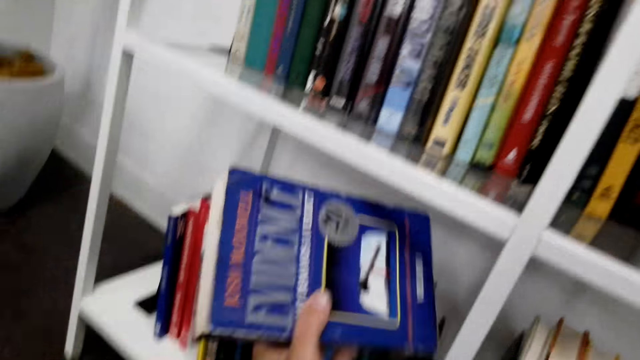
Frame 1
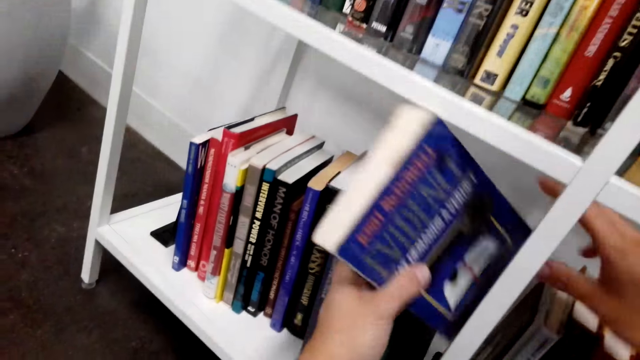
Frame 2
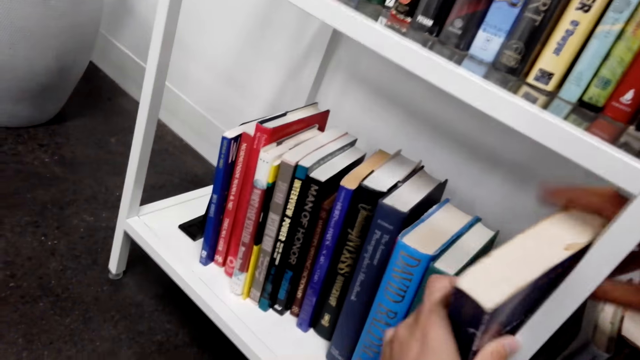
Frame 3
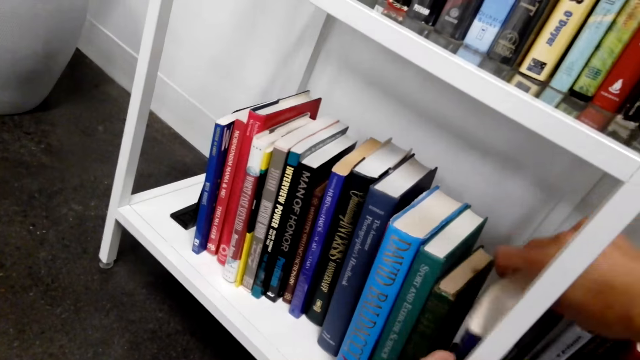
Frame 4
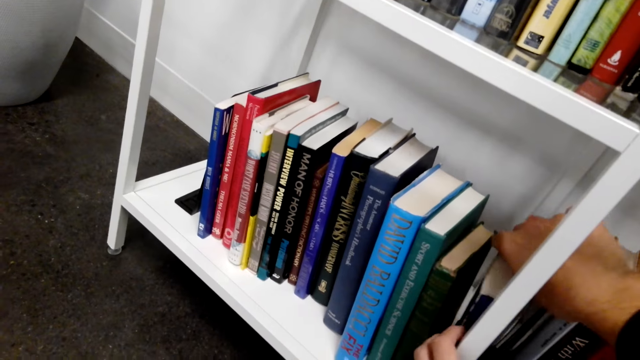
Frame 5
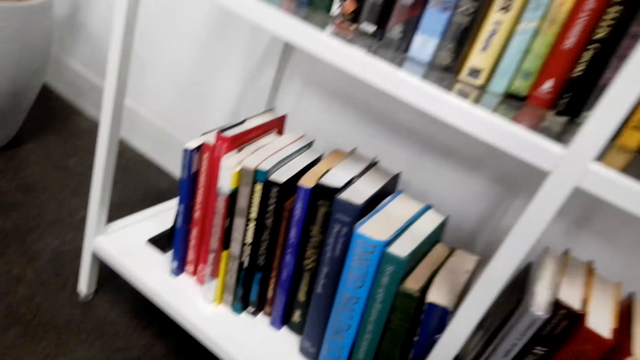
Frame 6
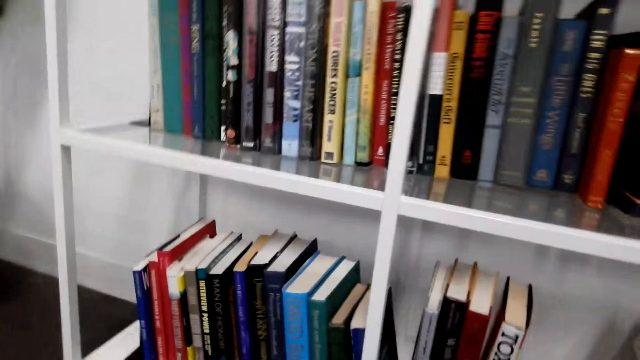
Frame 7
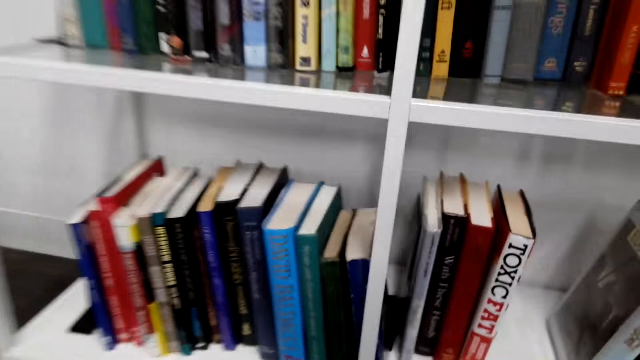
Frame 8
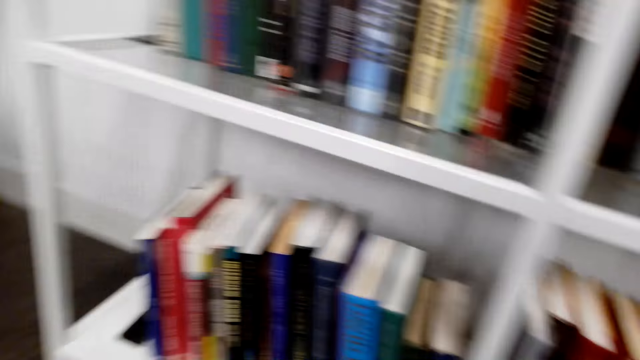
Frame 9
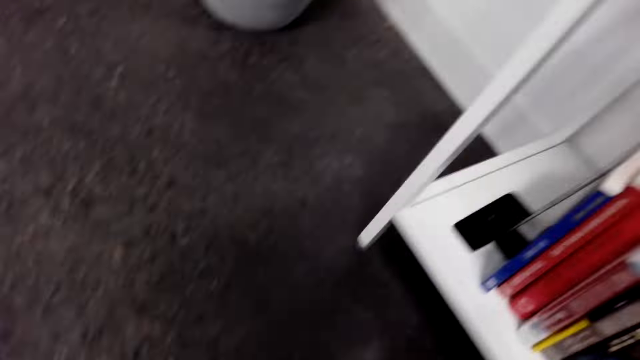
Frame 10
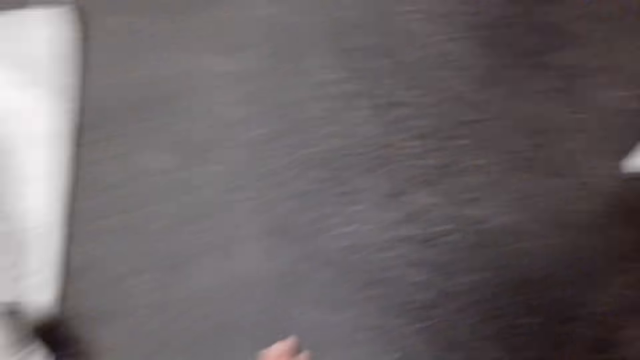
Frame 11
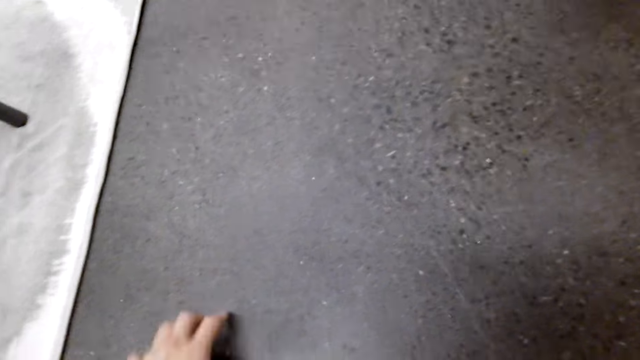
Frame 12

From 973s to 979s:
The camera wearer puts the book in the shelf. They pick up something on the floor.

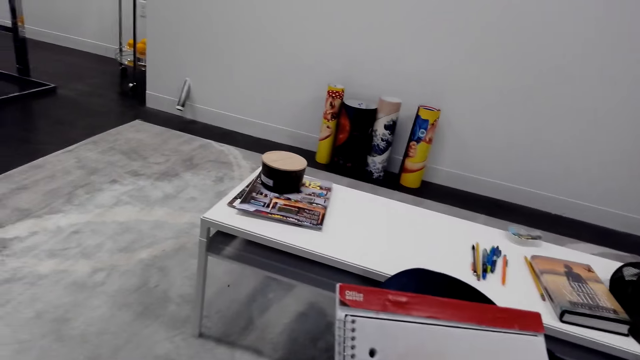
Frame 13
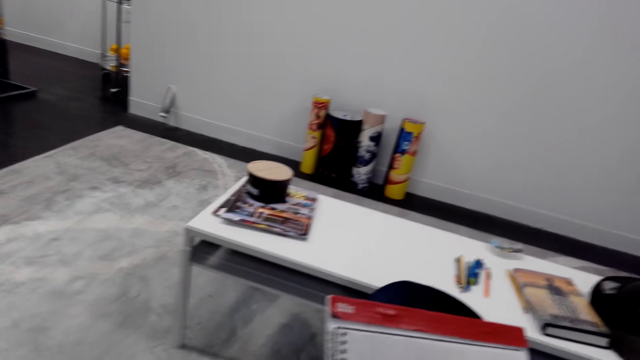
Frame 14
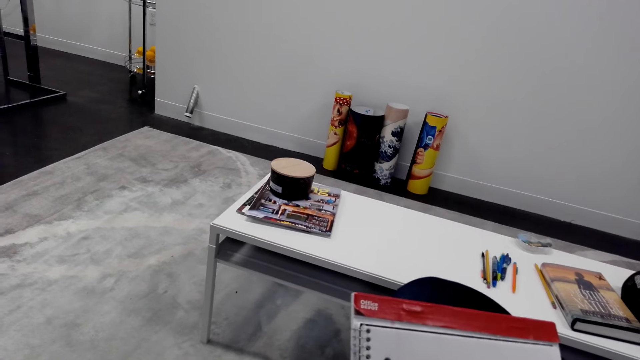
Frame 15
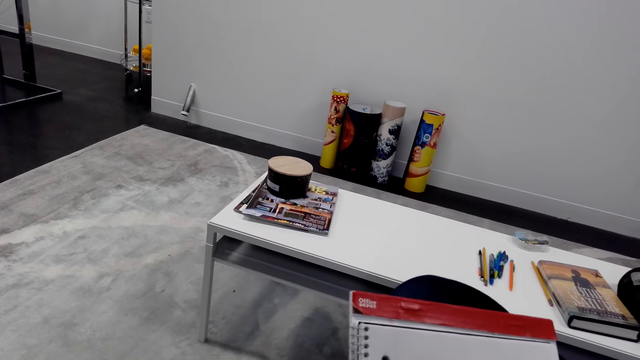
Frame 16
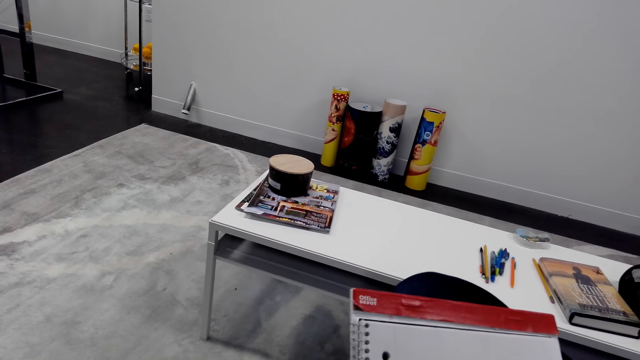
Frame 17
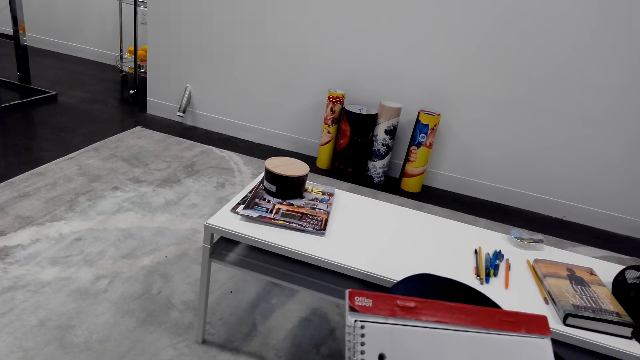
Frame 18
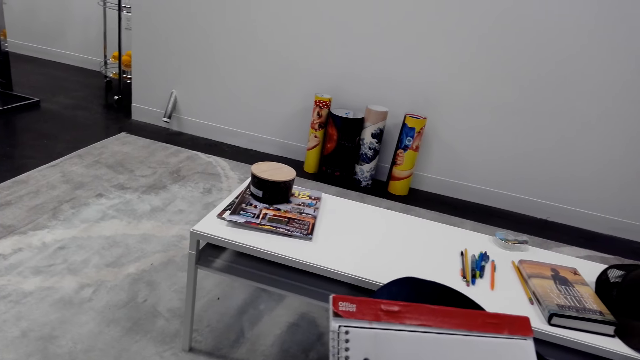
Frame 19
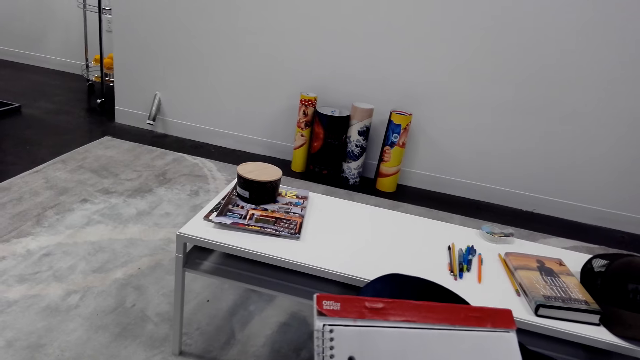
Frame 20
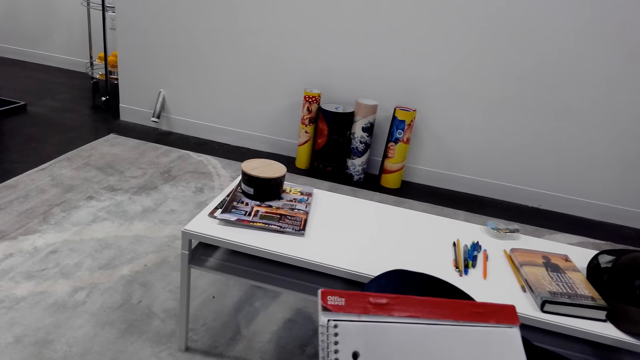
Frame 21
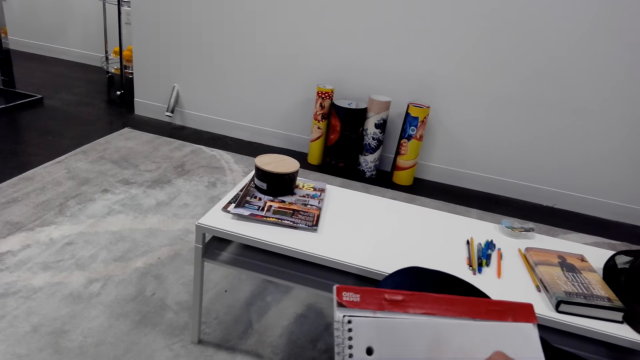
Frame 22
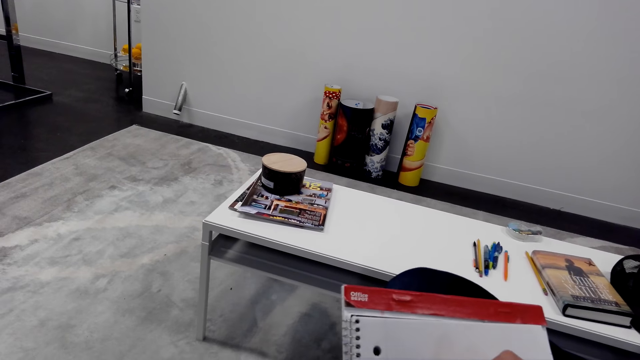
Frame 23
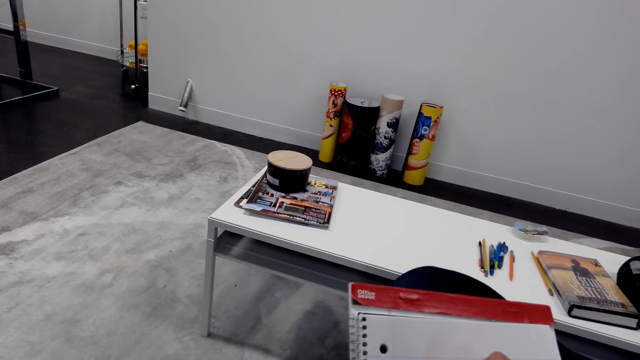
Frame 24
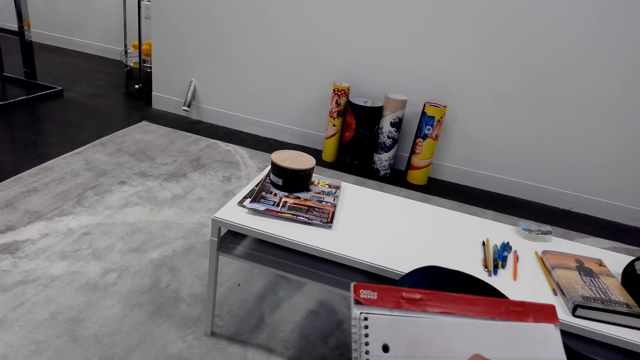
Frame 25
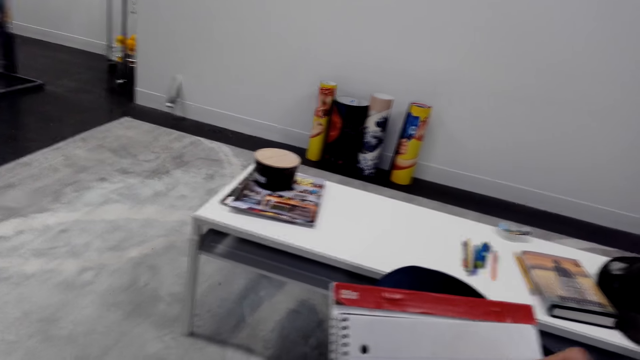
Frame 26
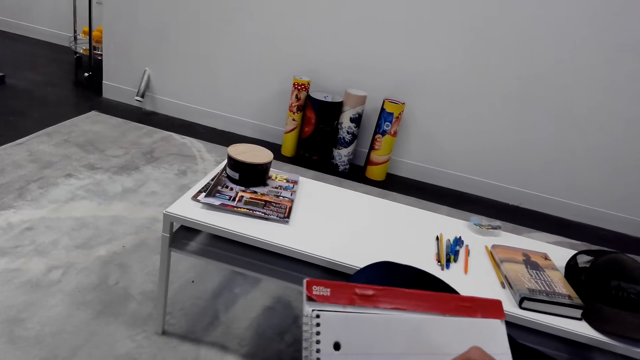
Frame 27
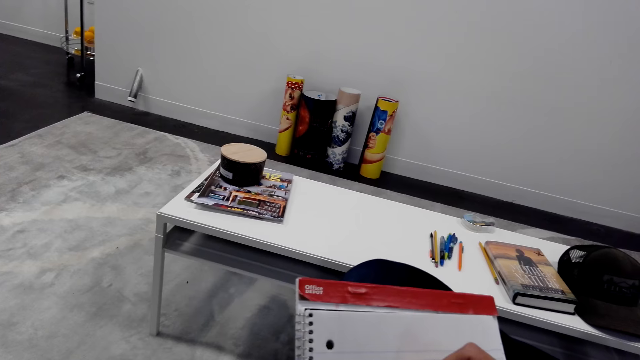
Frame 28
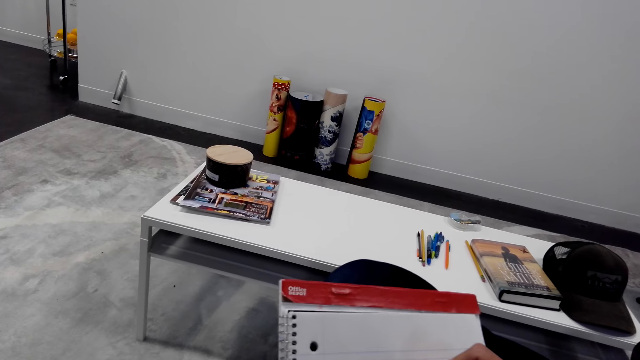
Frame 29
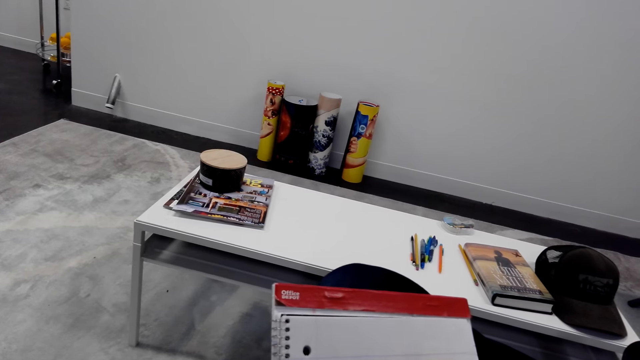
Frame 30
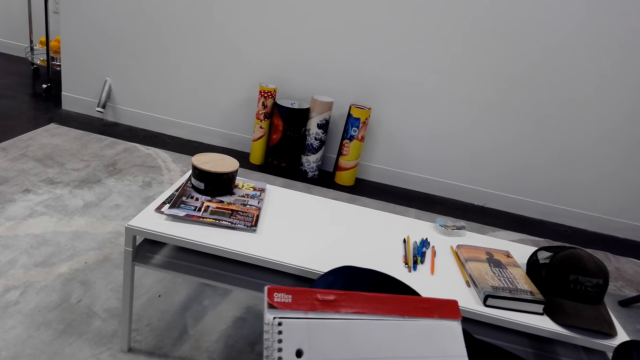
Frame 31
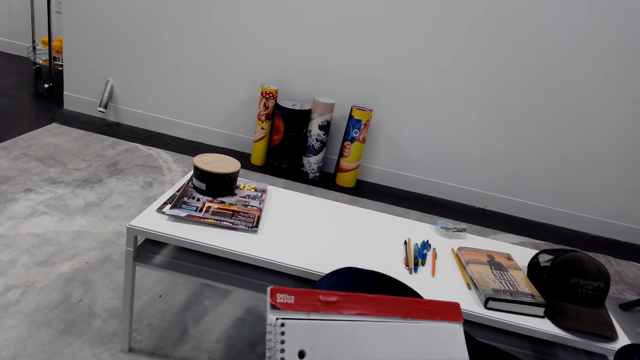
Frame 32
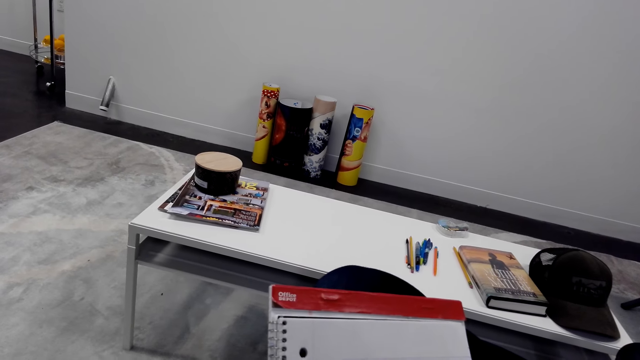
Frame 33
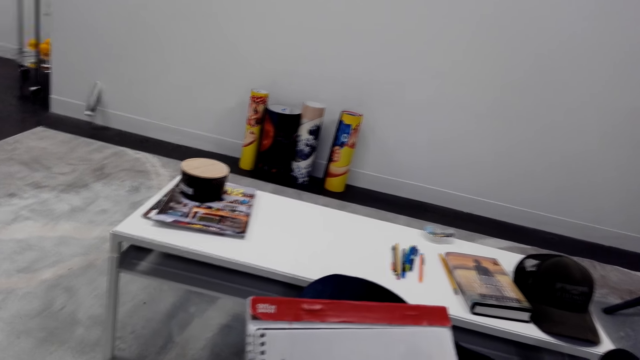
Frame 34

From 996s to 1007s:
The camera wearer moves a hand on the book. They draw on the notebook with a marker pen. They look at the book.

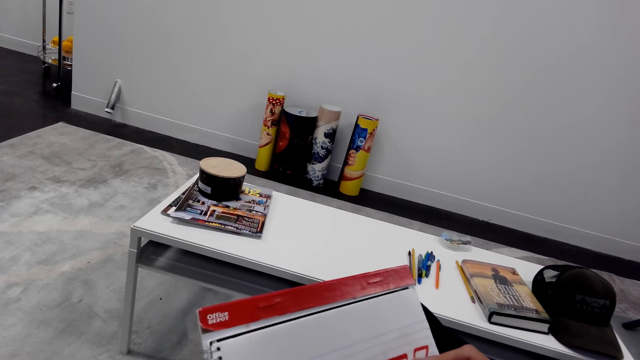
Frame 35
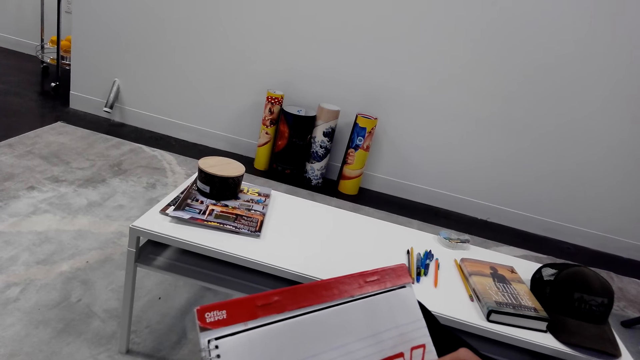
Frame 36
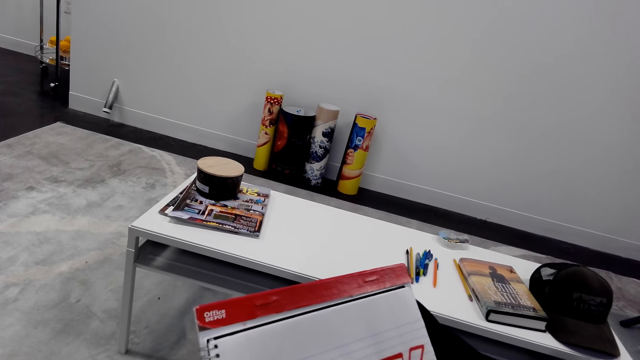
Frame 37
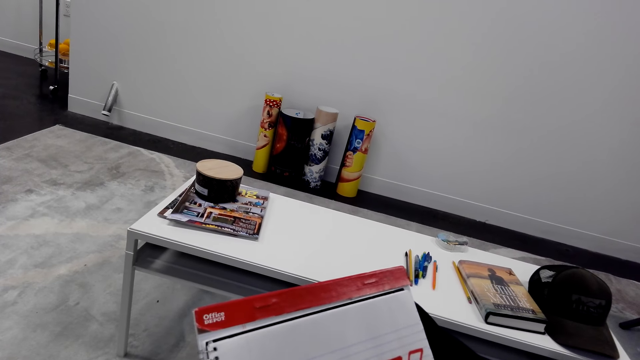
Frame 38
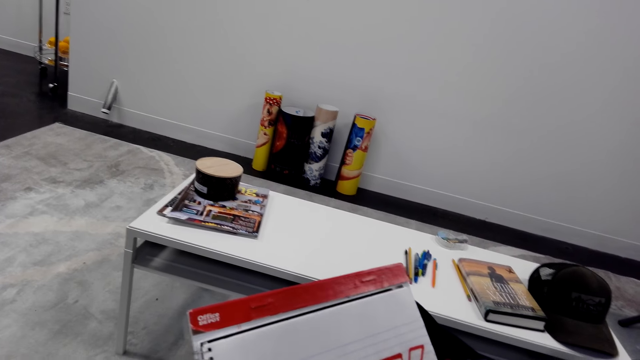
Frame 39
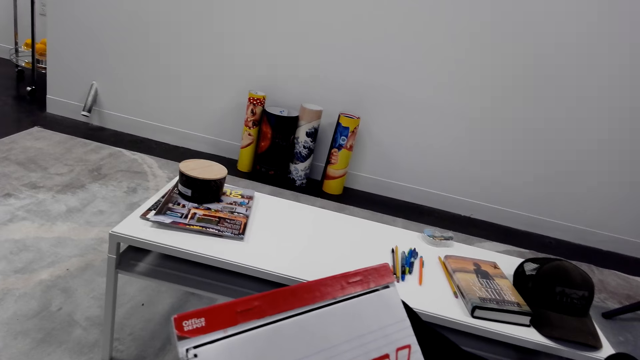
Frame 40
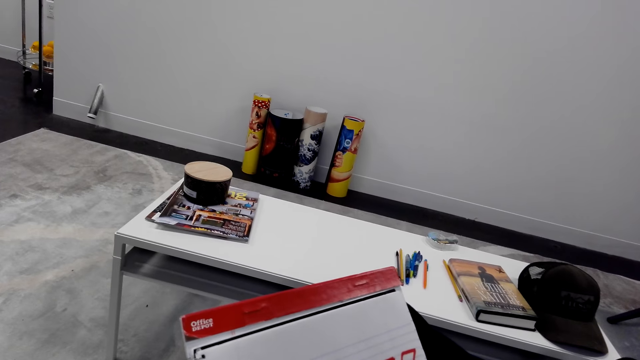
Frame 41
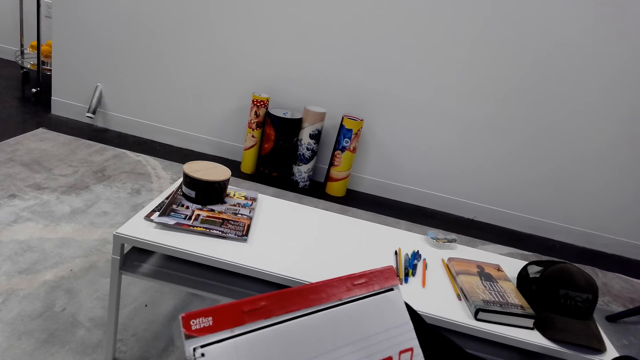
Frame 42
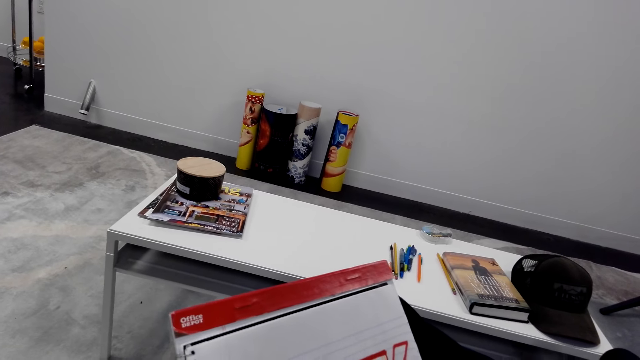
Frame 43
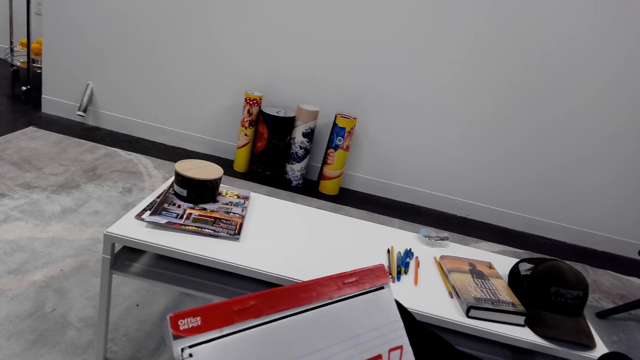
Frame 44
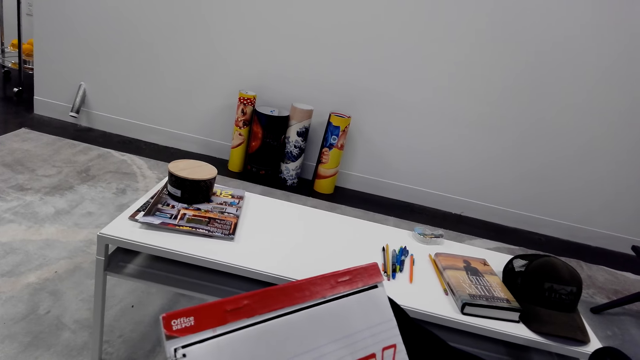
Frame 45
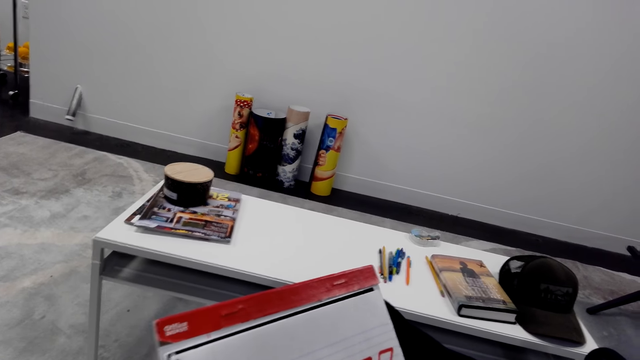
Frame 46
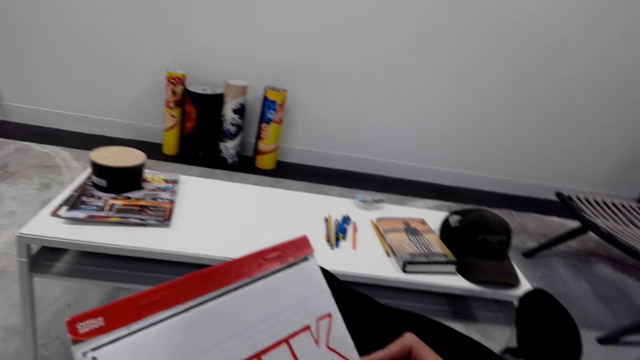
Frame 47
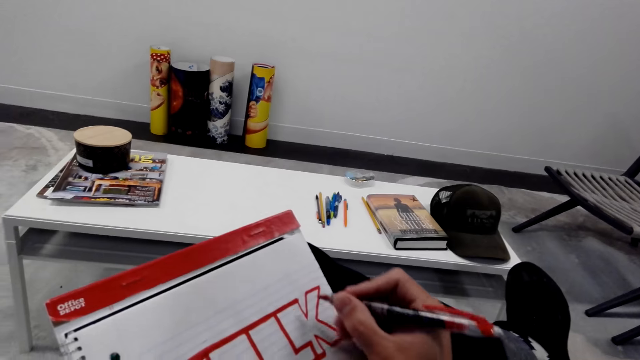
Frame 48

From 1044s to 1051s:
The camera wearer writes on the book.
